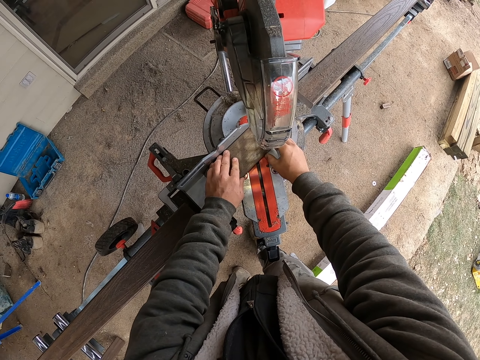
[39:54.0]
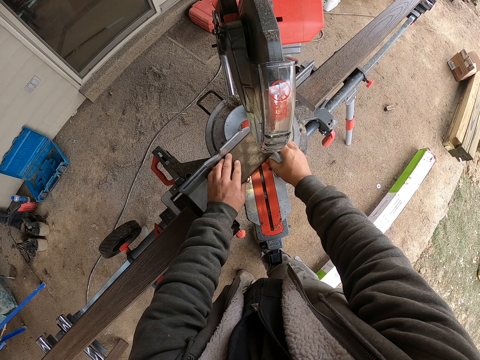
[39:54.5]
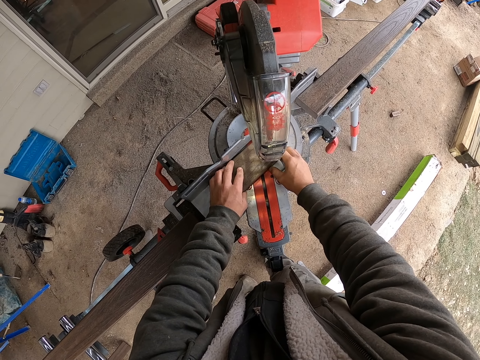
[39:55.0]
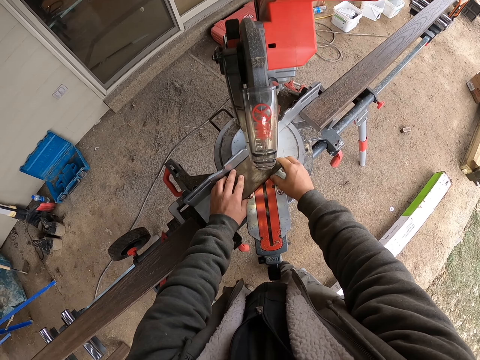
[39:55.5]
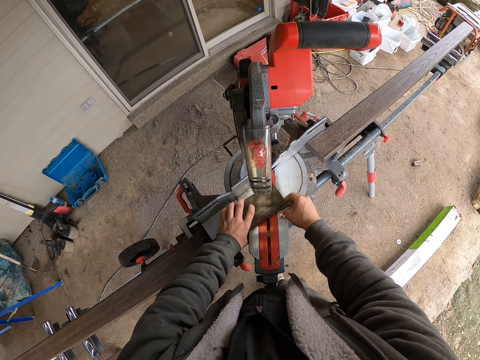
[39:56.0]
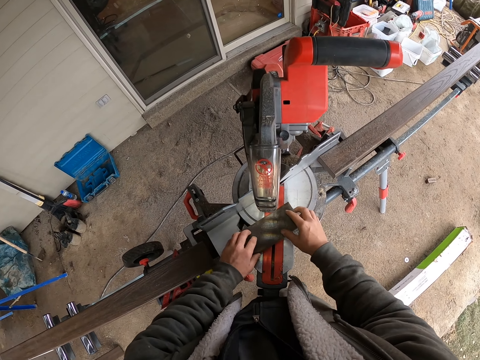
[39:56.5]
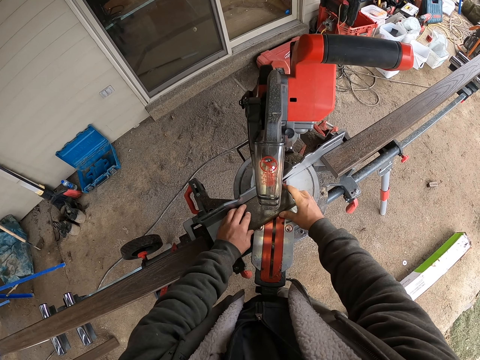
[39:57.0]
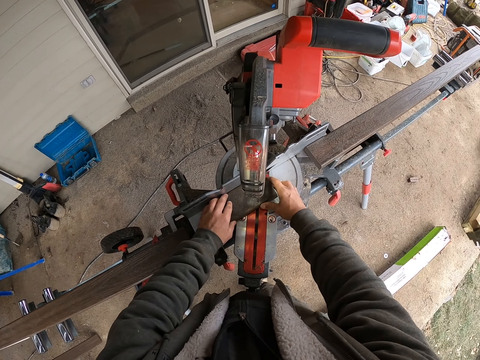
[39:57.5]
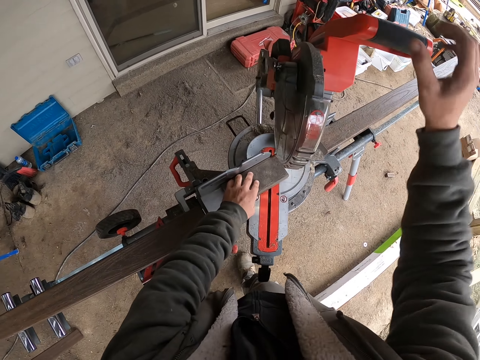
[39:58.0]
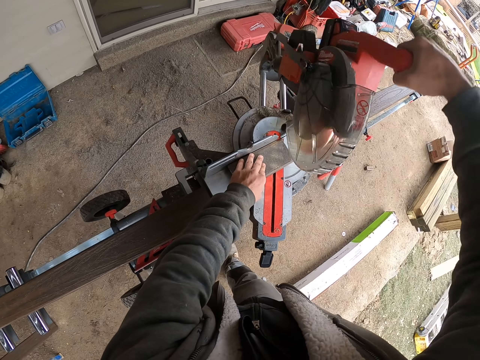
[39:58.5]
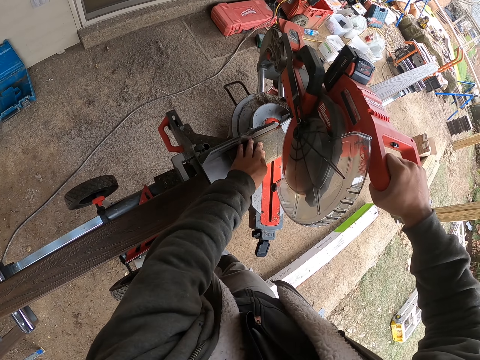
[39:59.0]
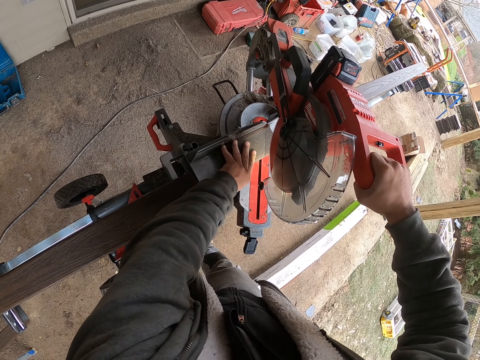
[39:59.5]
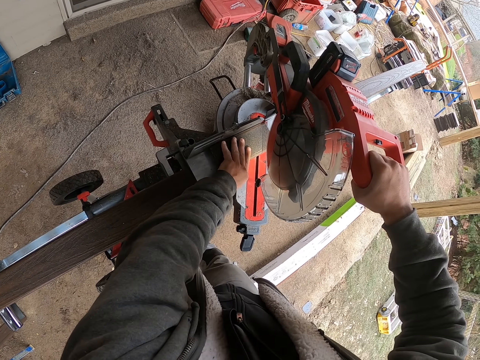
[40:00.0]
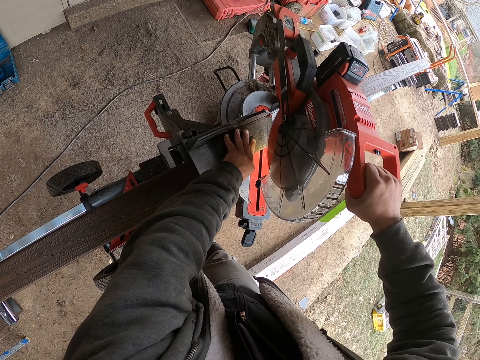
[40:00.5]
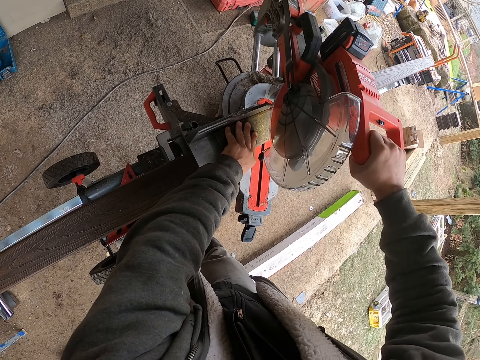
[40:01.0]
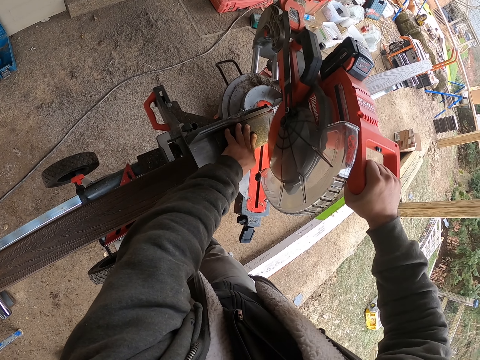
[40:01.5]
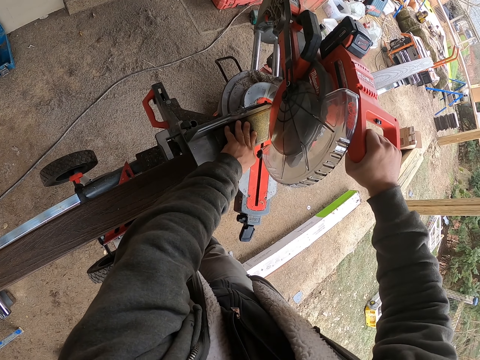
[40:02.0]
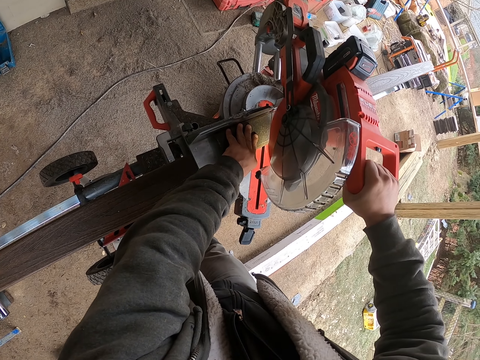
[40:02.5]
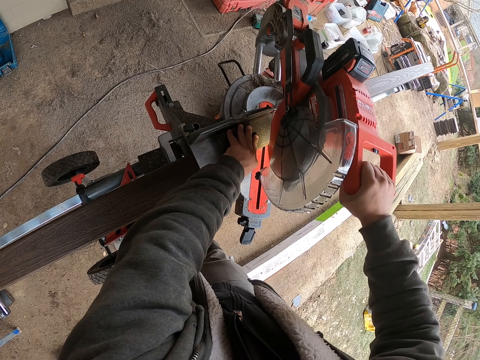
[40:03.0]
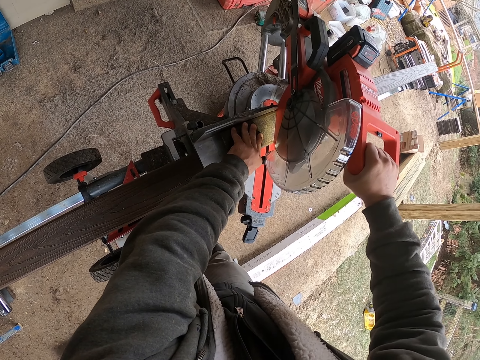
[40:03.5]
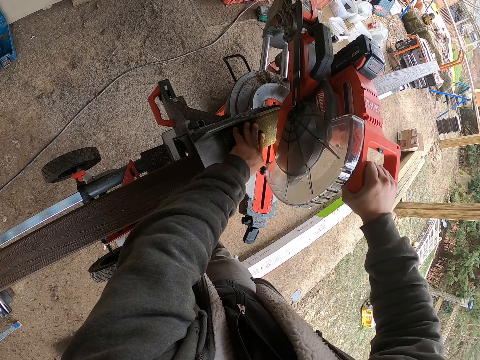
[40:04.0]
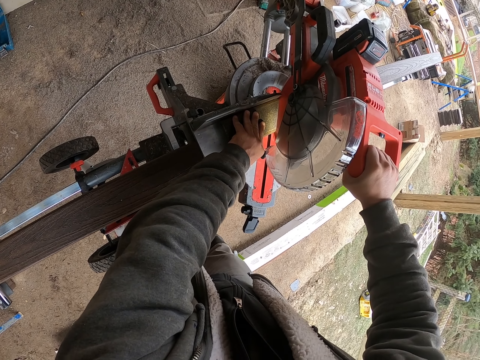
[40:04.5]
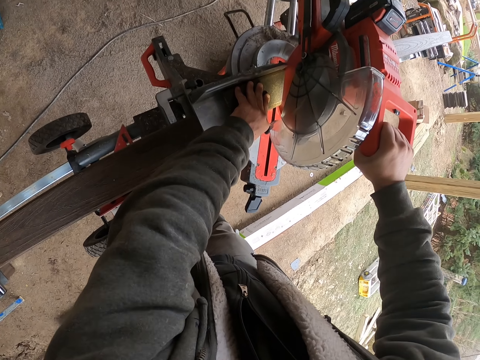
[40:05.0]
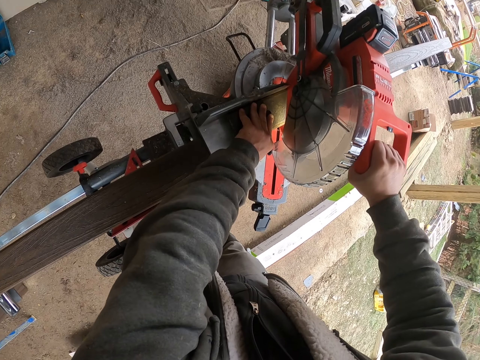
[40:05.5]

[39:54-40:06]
The camera wearer adjusts the piece of wood. They hold the machine handle. They lower the wood cutter. They adjust the machine. They adjust the wood. They cut the piece of lumber.

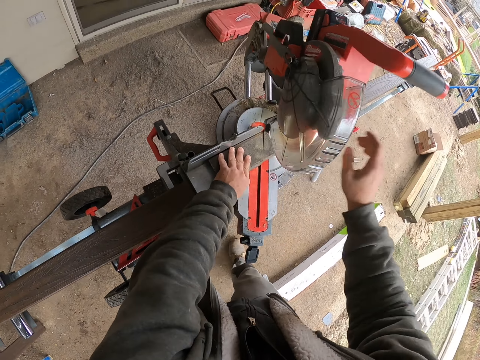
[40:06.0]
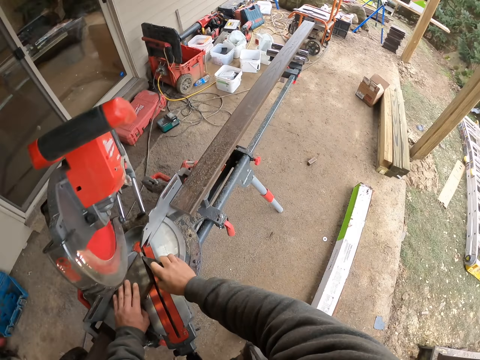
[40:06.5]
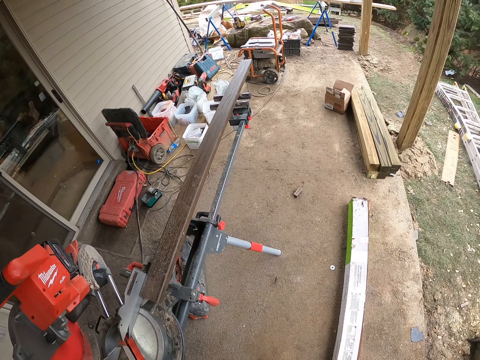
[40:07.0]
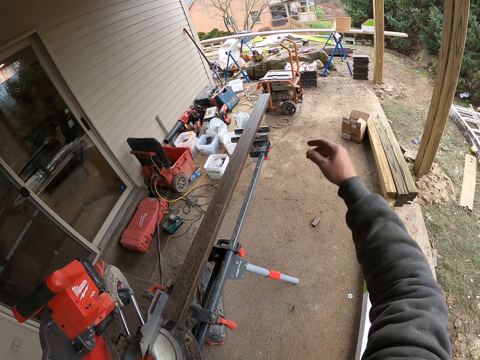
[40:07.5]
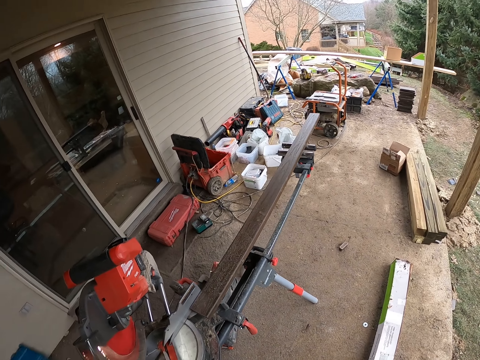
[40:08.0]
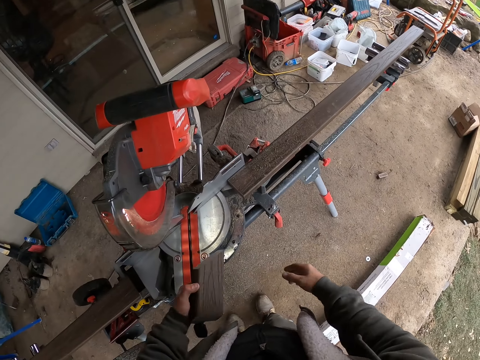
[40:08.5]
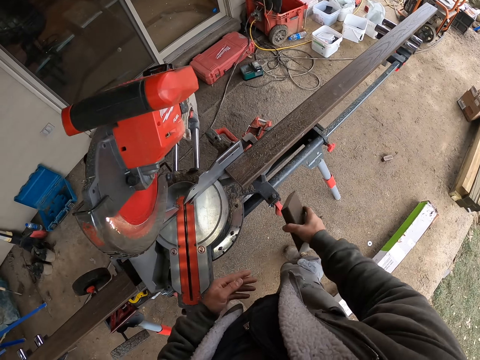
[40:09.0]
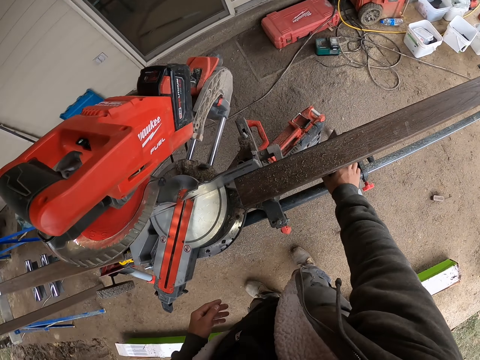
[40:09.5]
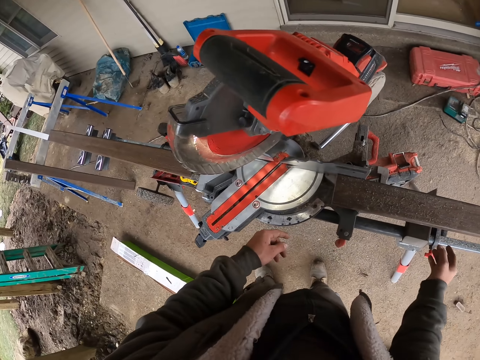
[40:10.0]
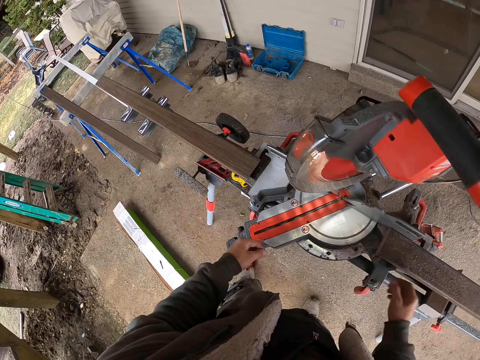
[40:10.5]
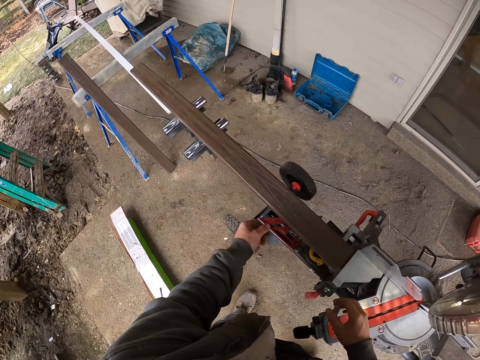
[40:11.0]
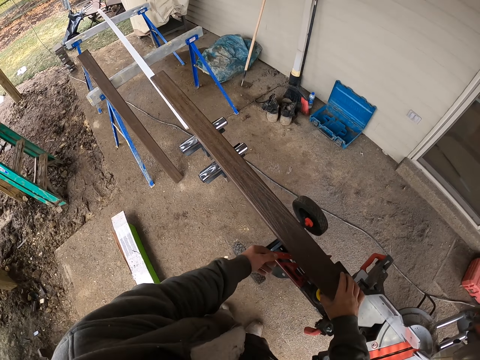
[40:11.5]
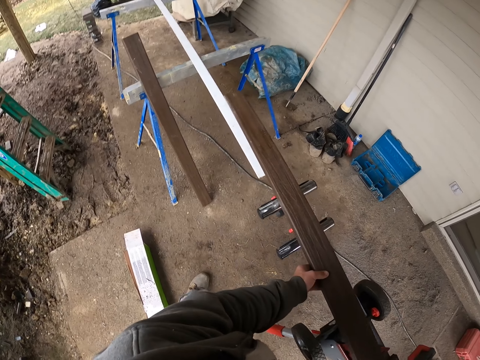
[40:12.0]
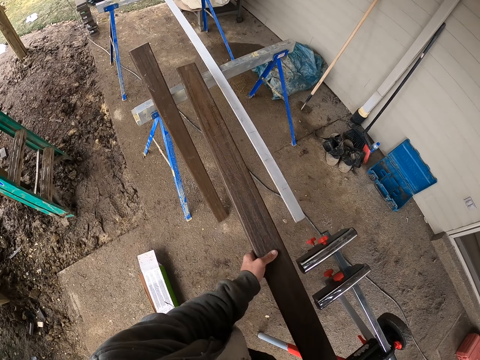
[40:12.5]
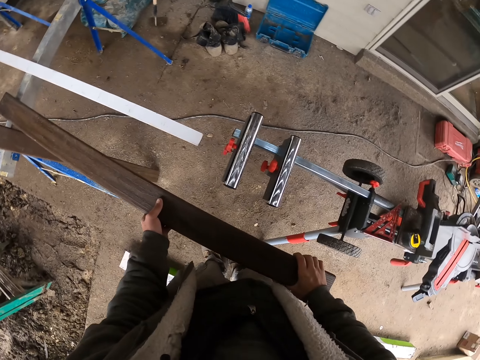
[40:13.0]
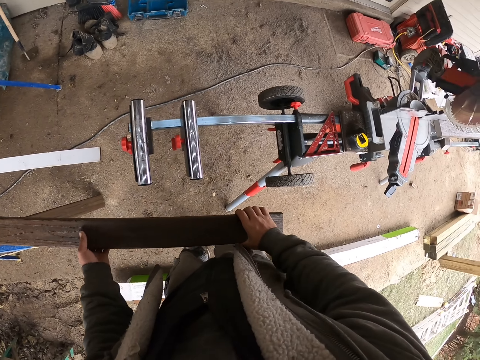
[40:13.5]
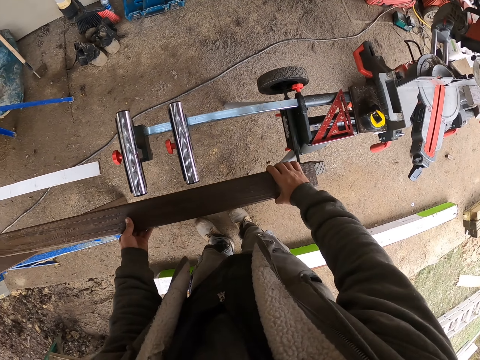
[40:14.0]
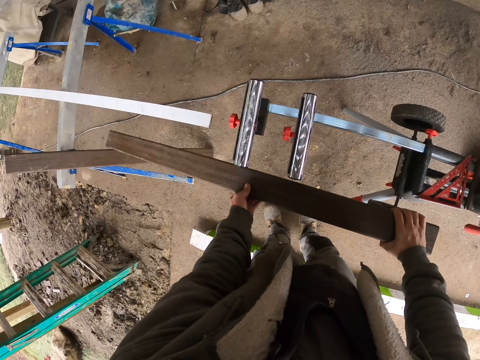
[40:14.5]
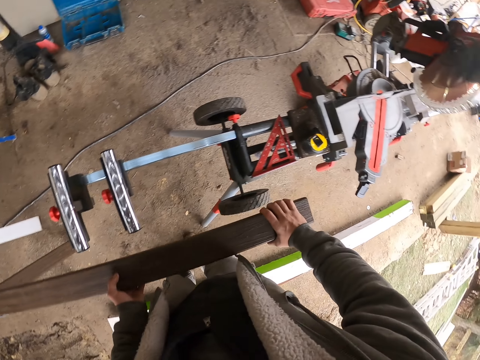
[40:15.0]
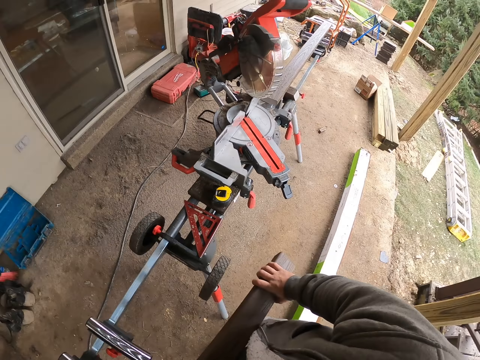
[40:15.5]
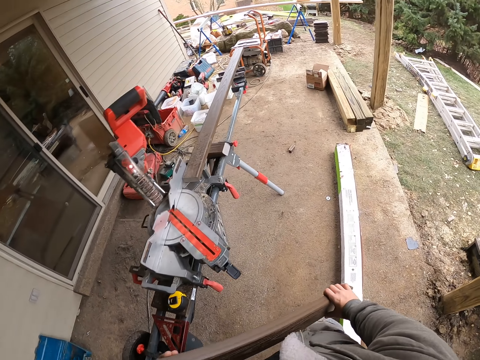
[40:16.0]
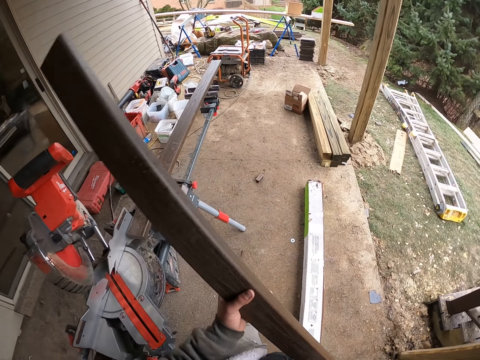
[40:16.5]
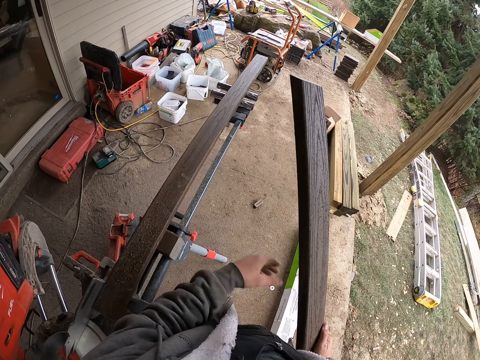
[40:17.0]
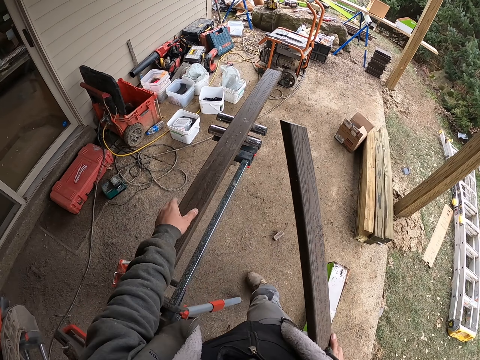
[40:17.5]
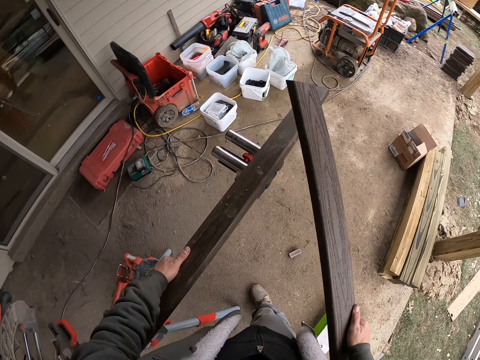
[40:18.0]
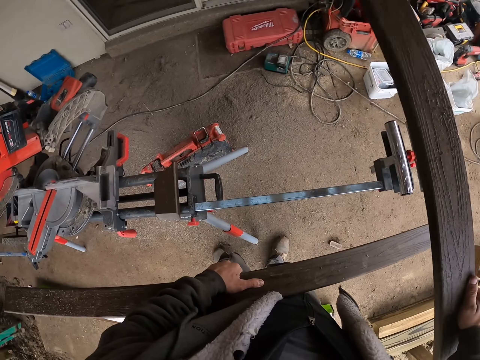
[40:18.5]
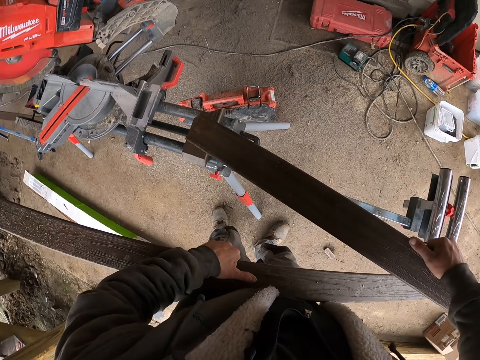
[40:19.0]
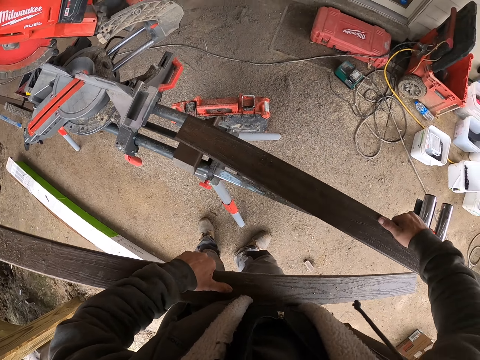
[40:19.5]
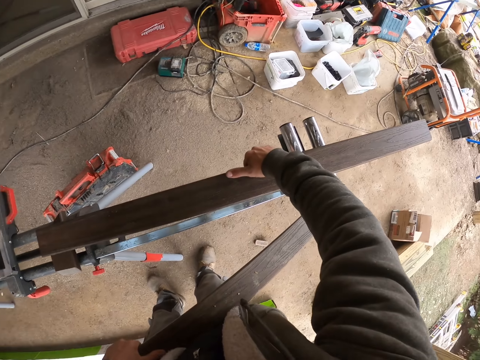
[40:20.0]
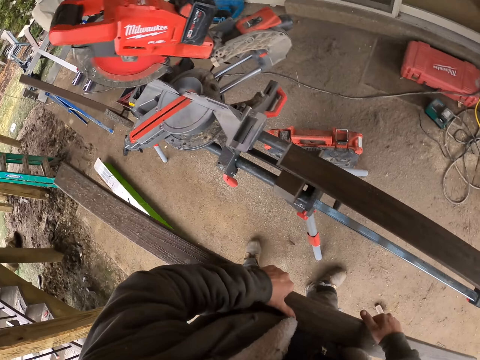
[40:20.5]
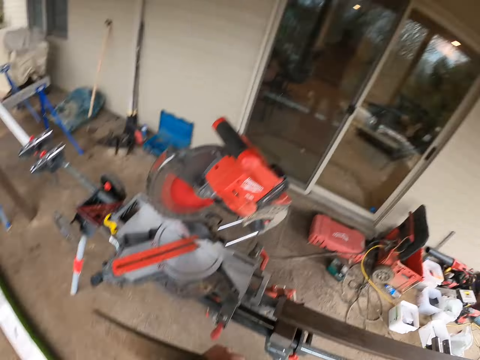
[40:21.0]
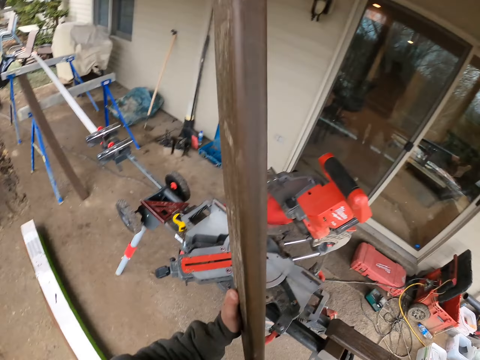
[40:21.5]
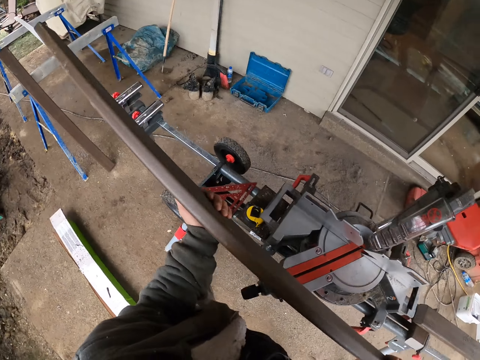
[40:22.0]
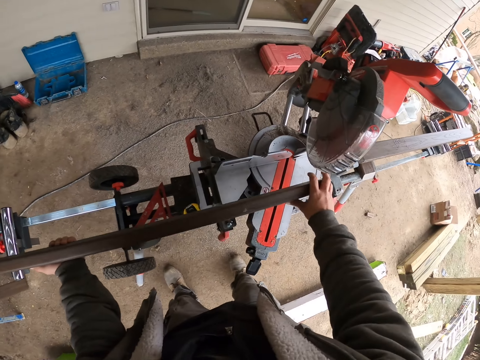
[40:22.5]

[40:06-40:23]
The camera wearer picks up a small piece of lumber and throws away the small piece of lumber. They pick the cut piece of lumber. They hold the part of the wood with the other hand. They place the cut piece of lumber away. They walk left. They lift up the piece of lumber. They place the wood. They turn right and walk forward. They lift up the piece of lumber. They place the piece of lumber on the wood cutter rails. They walk left. They adjust the wood.
